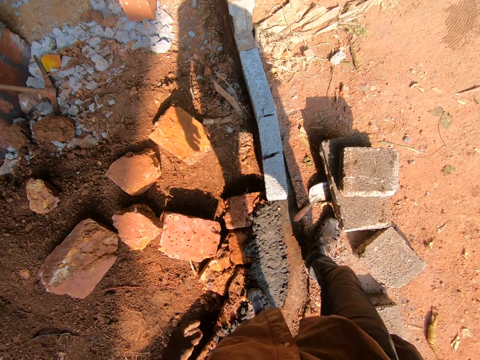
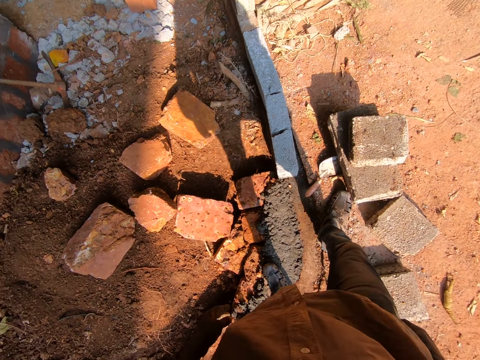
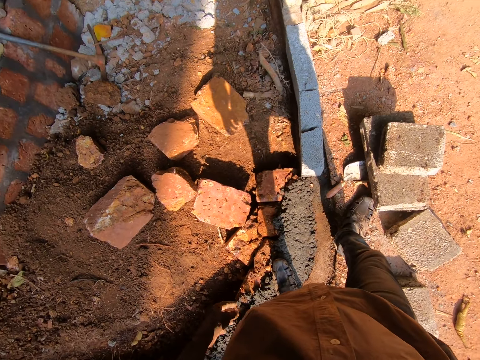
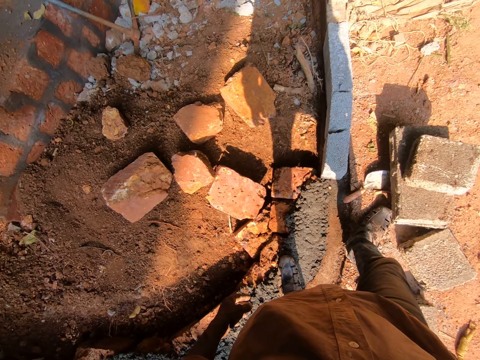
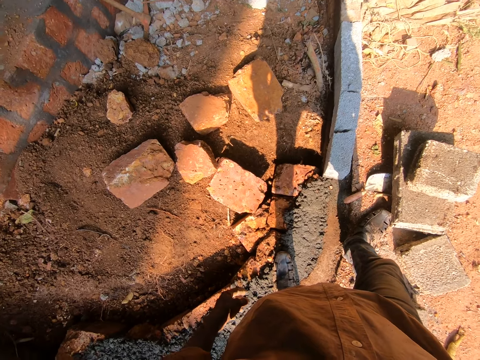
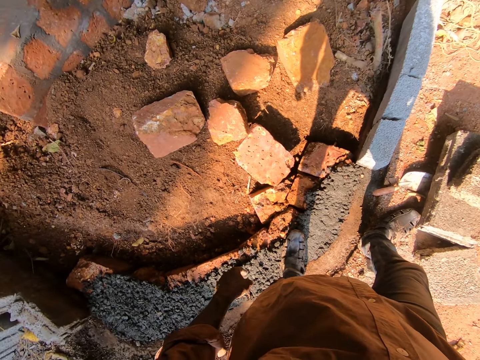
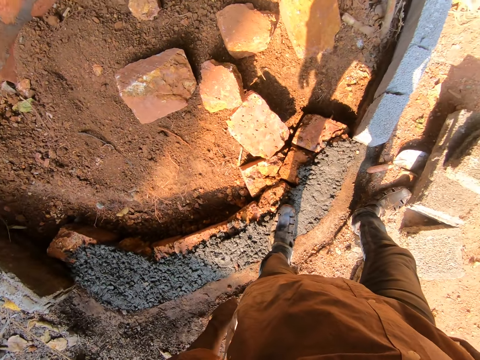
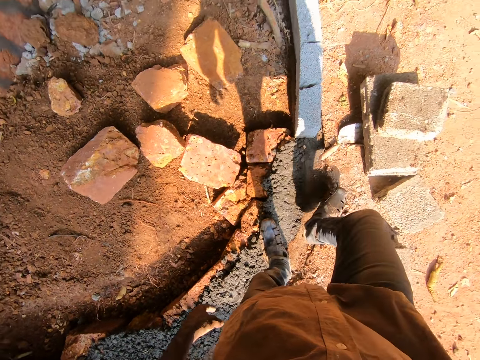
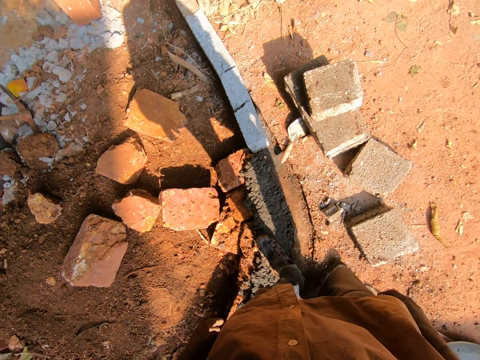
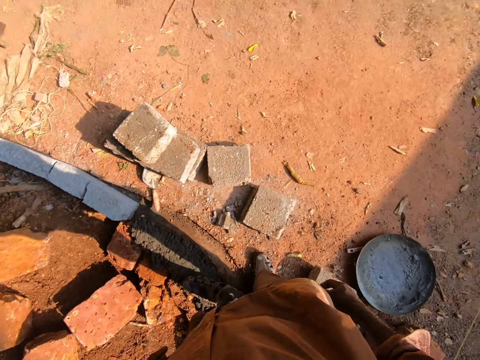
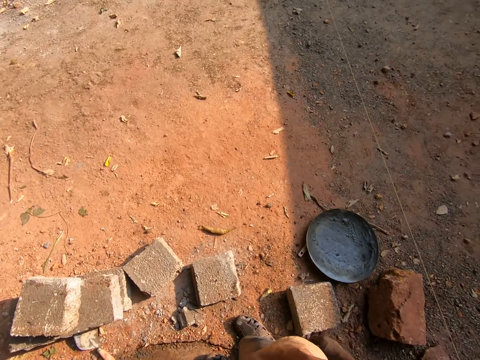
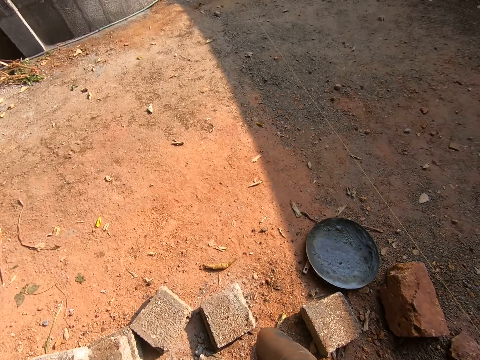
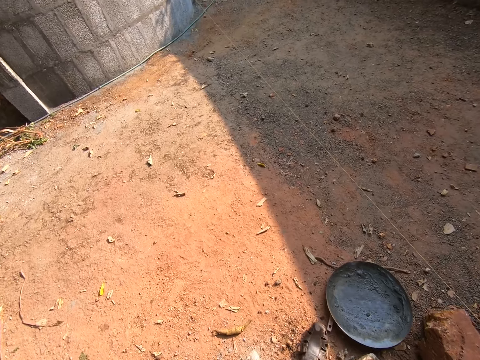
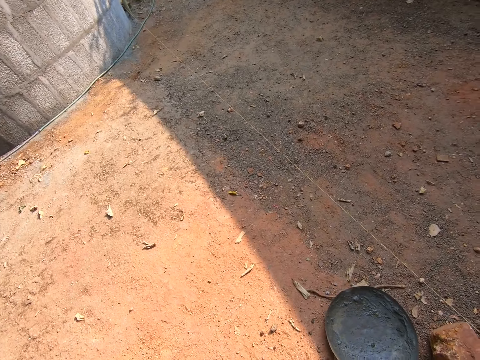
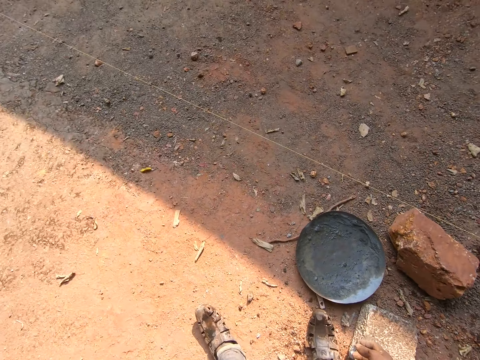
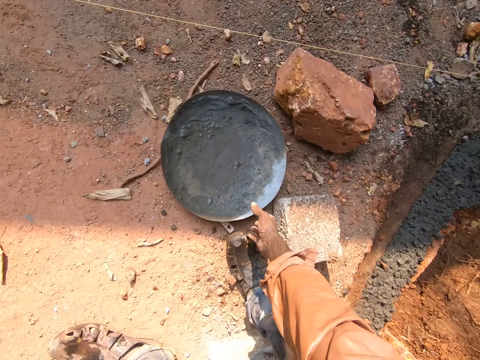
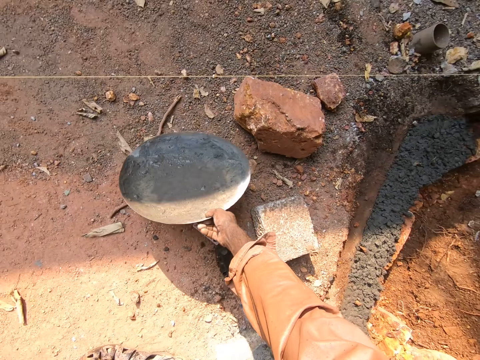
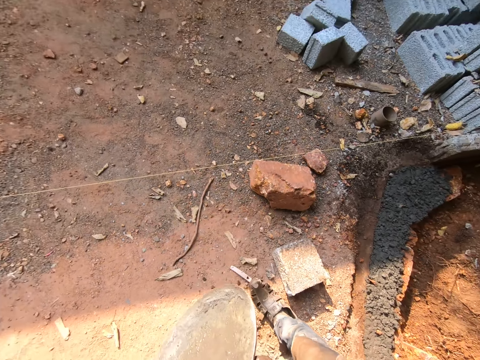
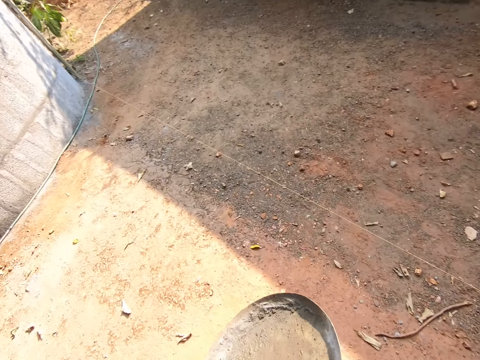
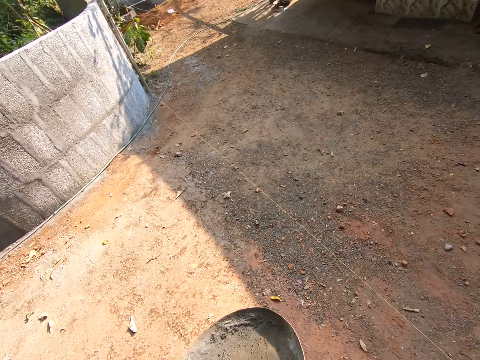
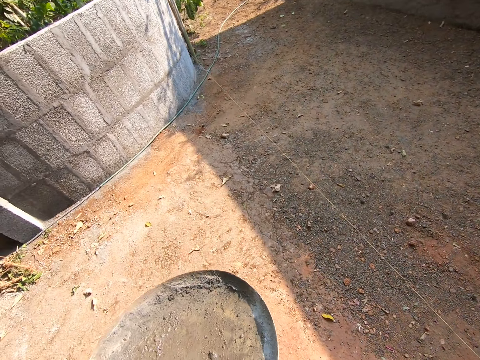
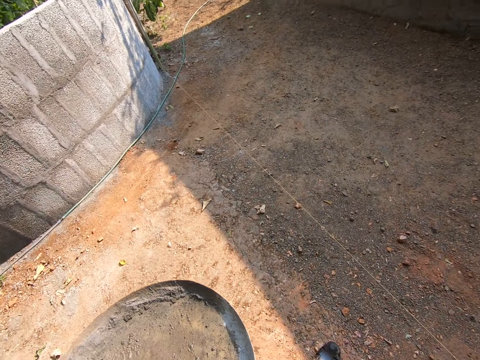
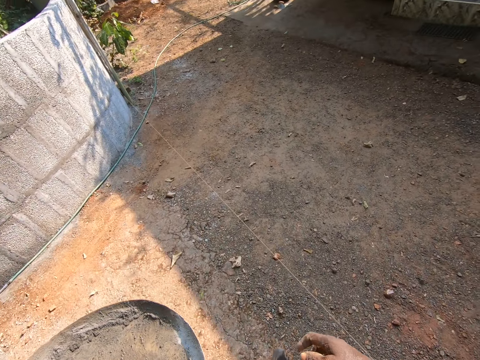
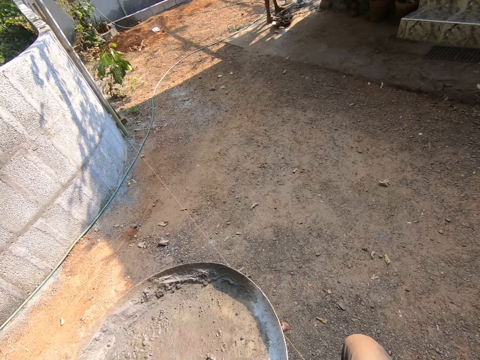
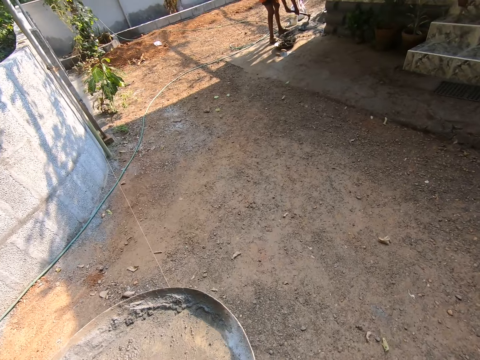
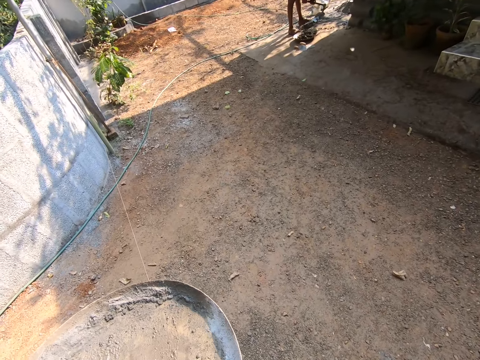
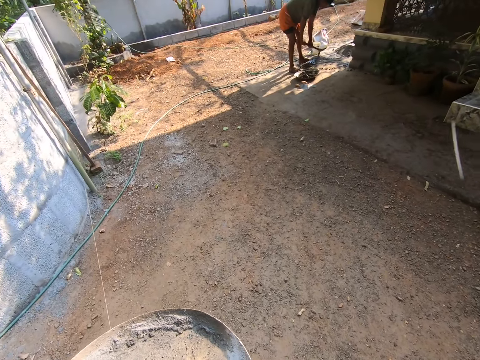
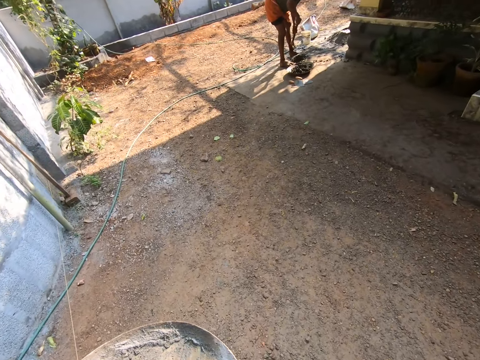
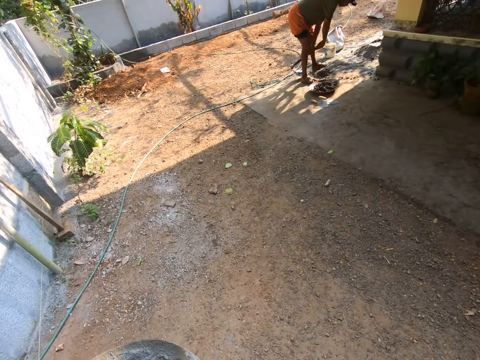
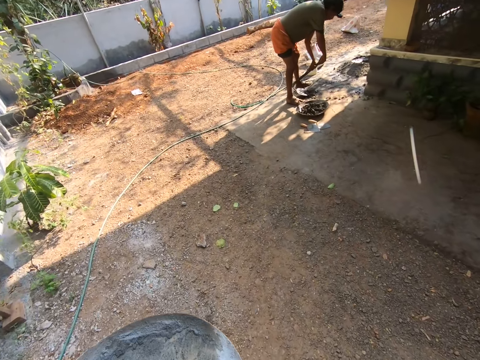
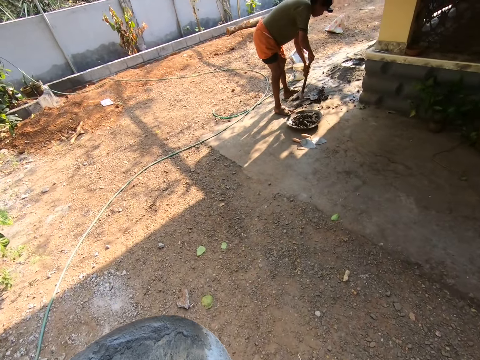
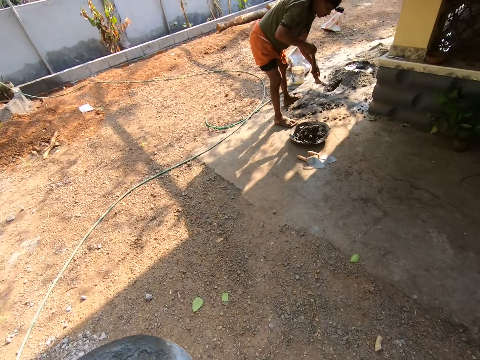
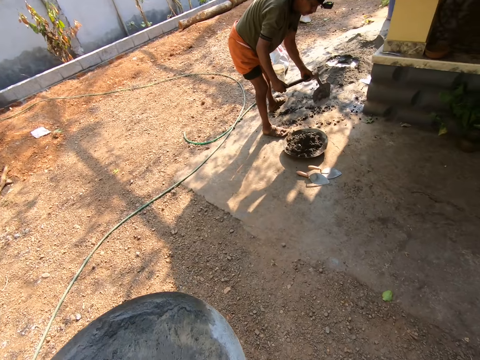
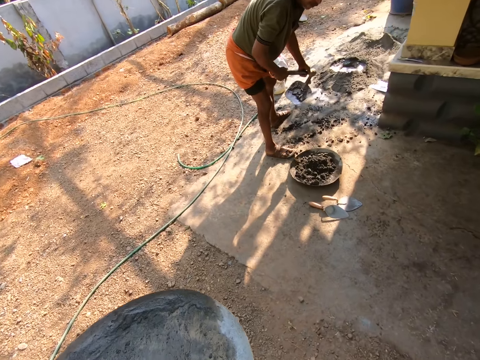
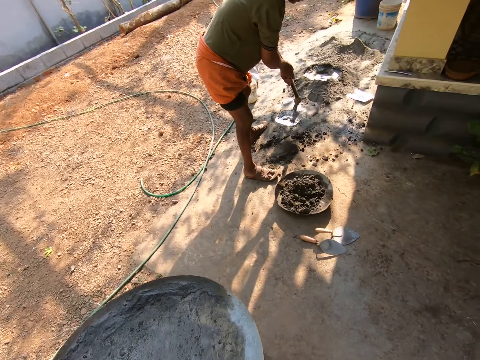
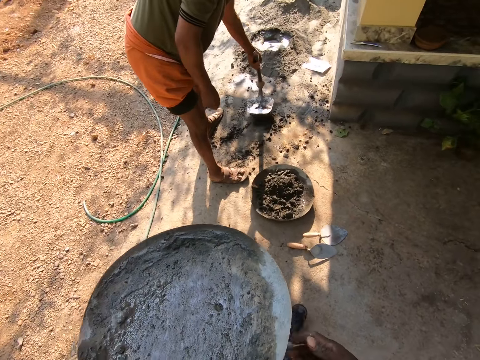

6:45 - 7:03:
The camera wearer looks around. They walk. They pick up the iron tasla with the right hand. They pass something to the left hand. A man collects concrete with a hoe. The man scoops concrete with the hoe, and pours concrete in the iron tasla.

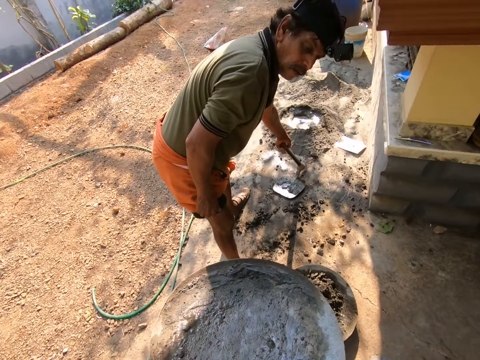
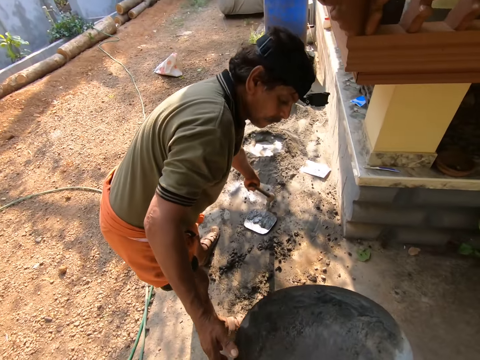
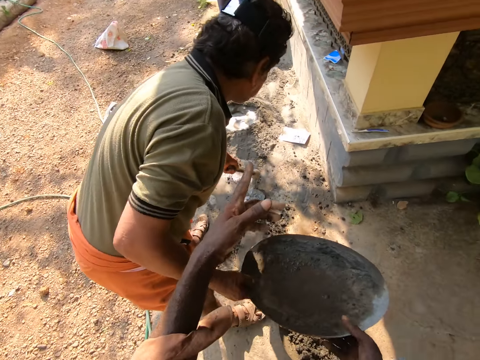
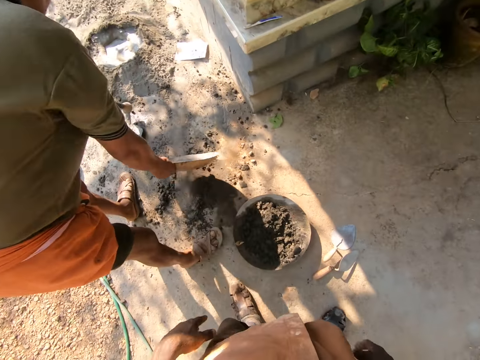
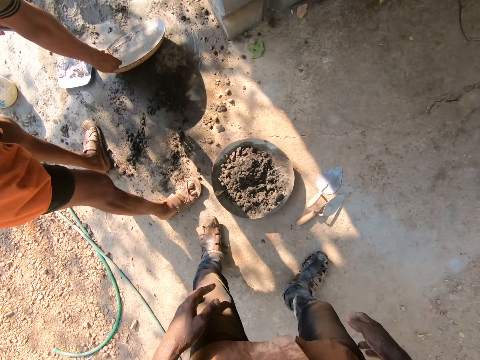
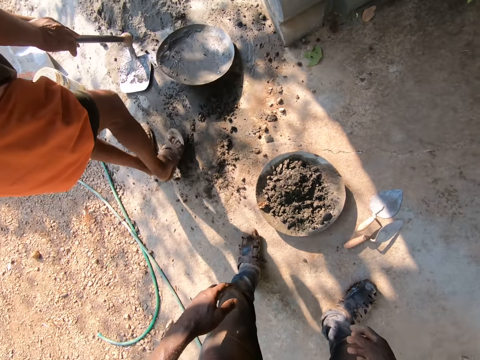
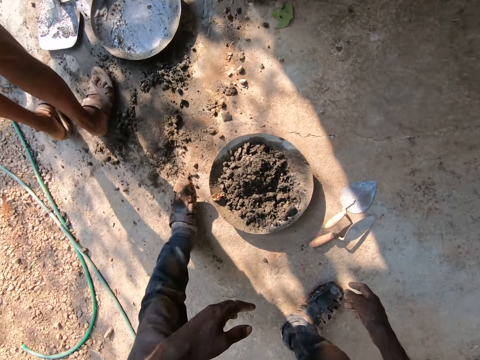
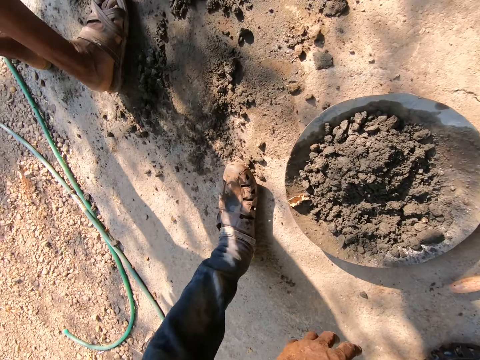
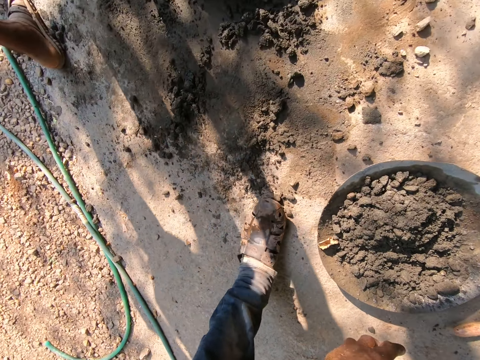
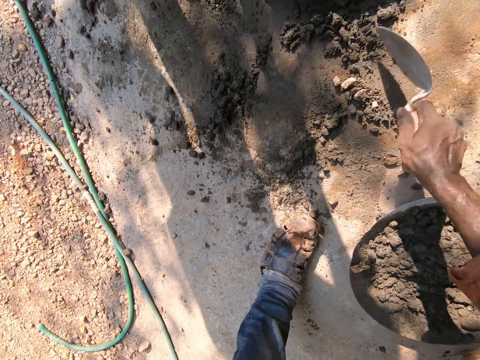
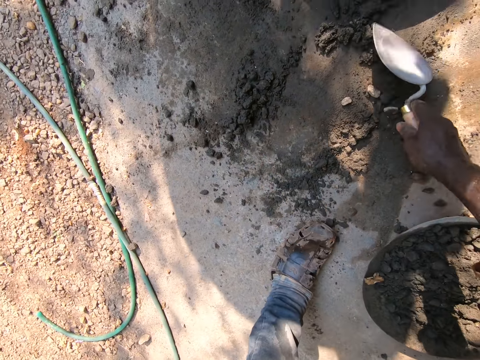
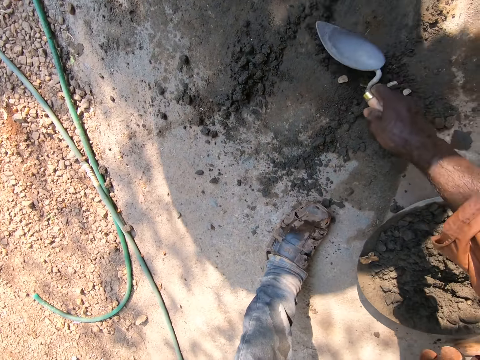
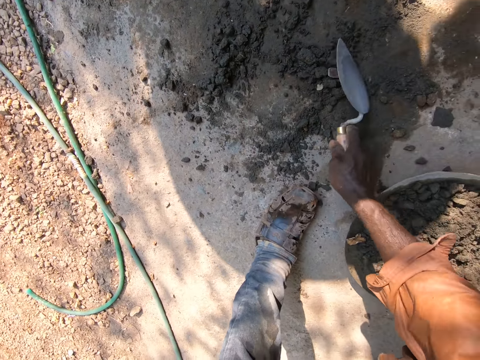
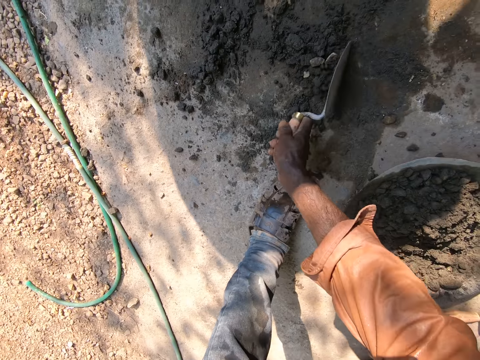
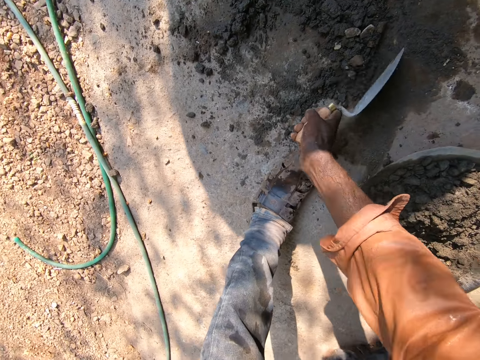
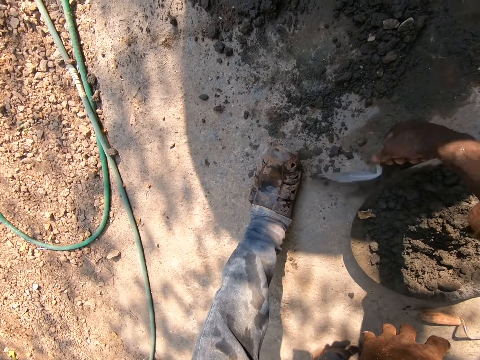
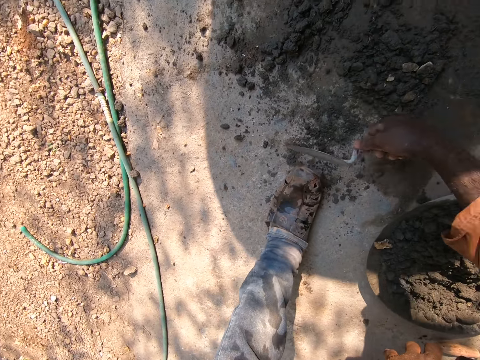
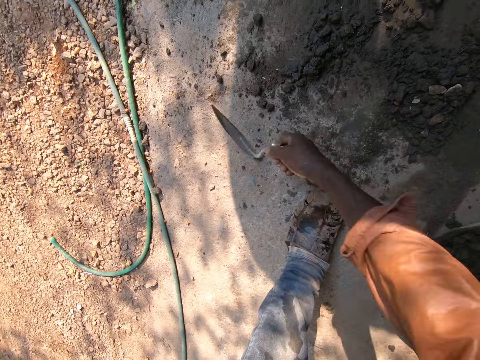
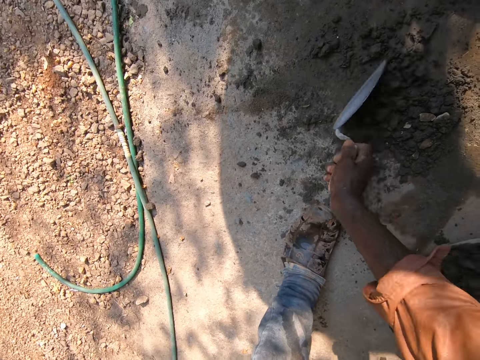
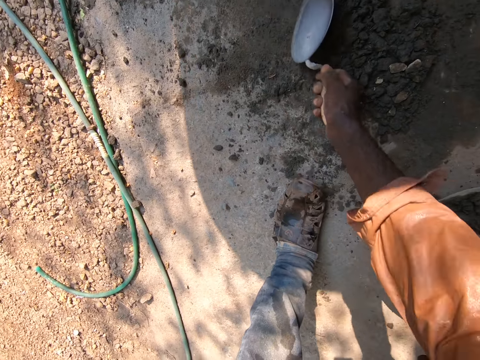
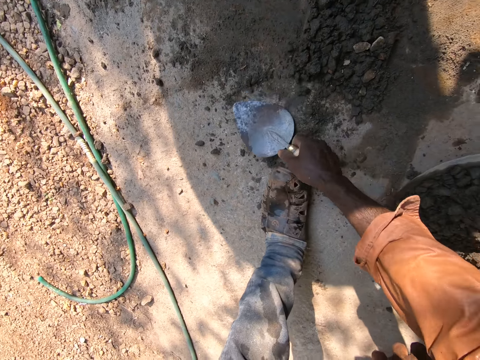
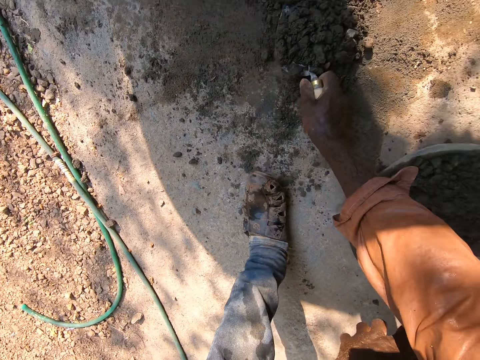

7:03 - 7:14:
A man takes the iron tasla from the camera wearer. The man puts down the iron tasla on the floor. The camera wearer picks up a trowel with the right hand. They use the trowel to gather concrete on the floor. They scoop concrete with the trowel.
